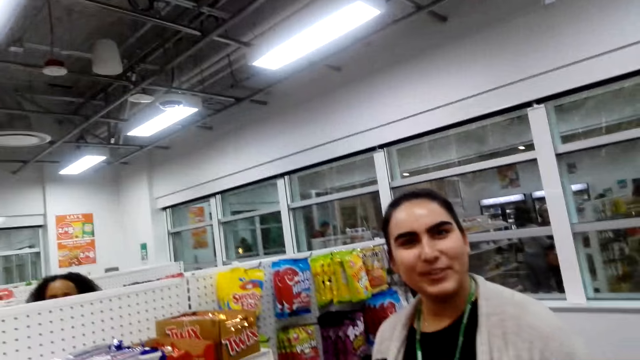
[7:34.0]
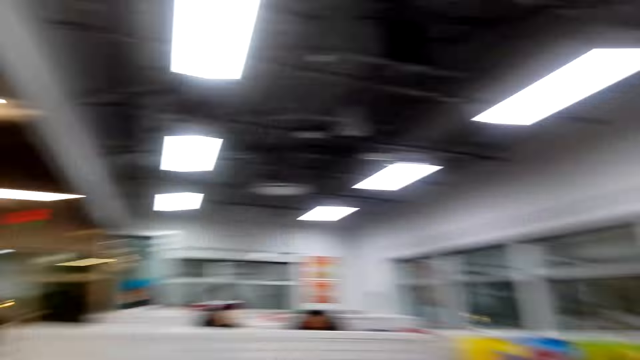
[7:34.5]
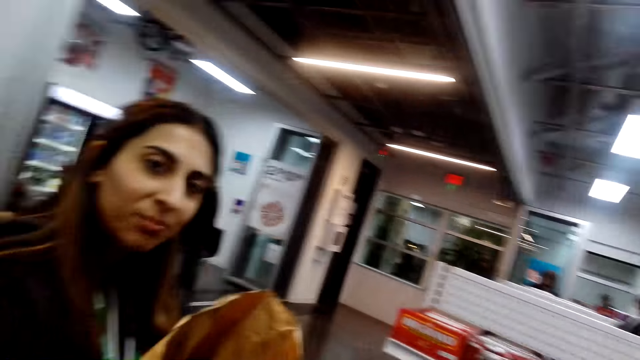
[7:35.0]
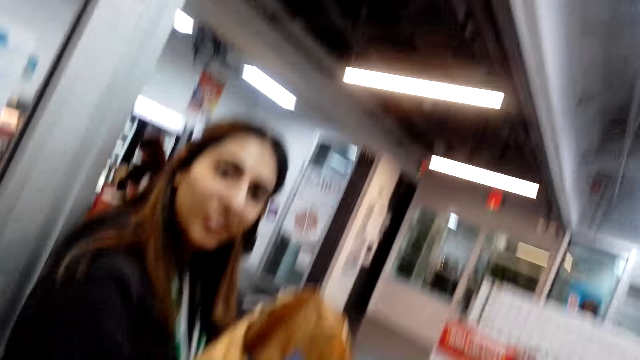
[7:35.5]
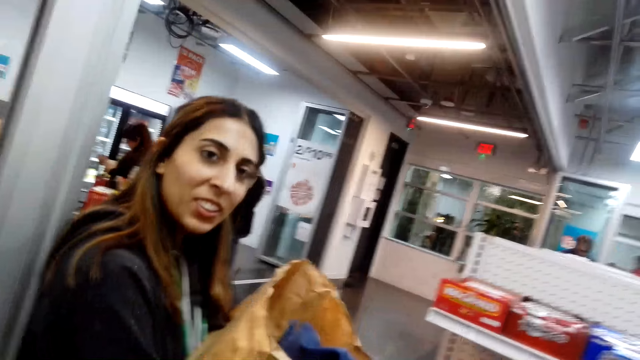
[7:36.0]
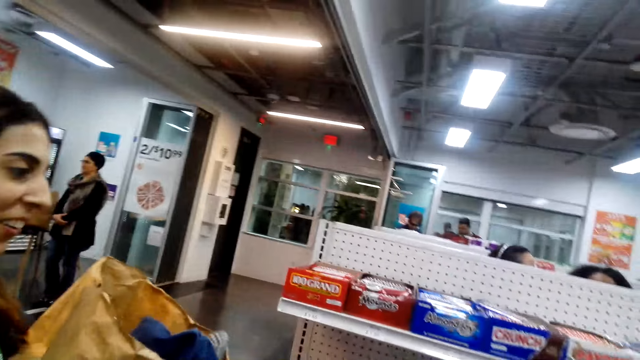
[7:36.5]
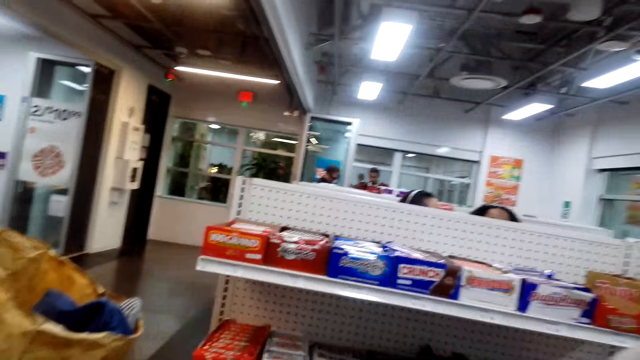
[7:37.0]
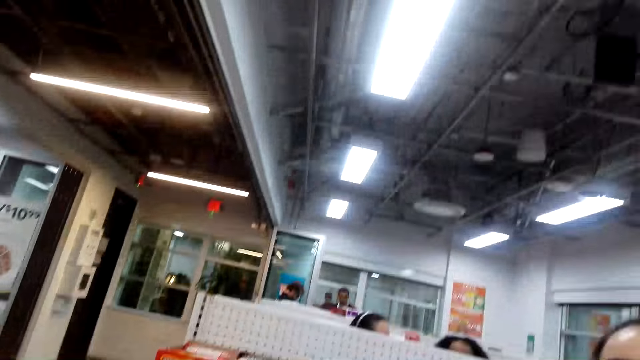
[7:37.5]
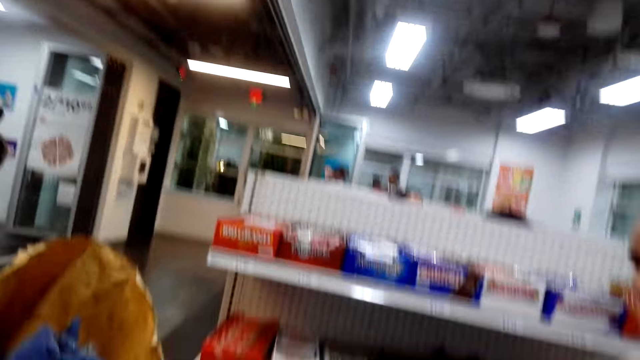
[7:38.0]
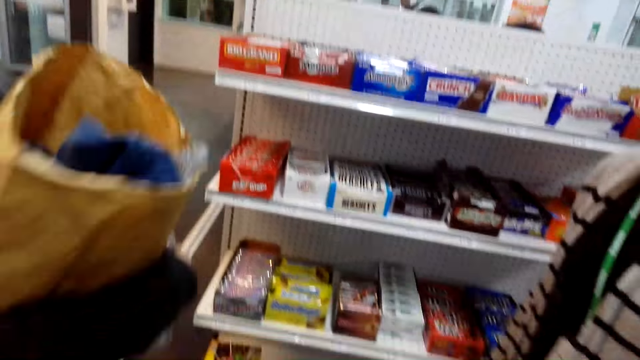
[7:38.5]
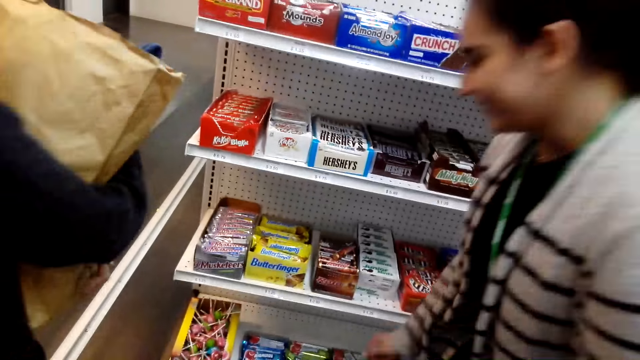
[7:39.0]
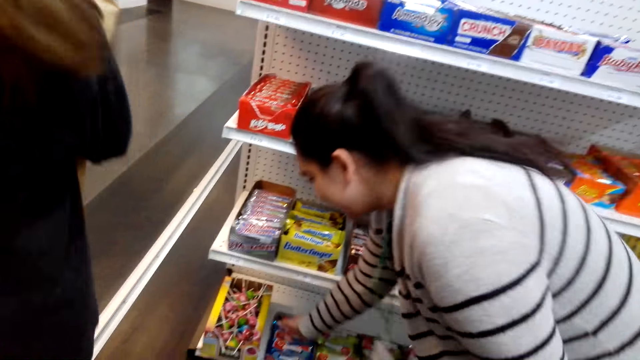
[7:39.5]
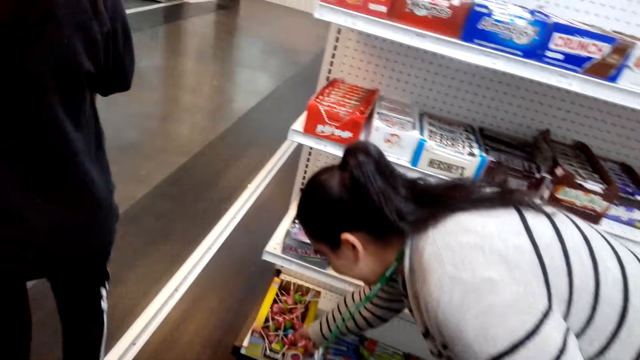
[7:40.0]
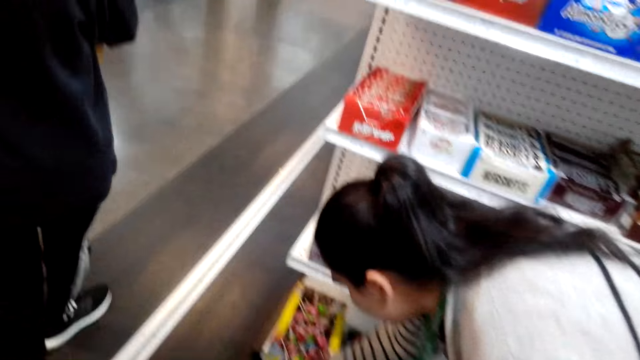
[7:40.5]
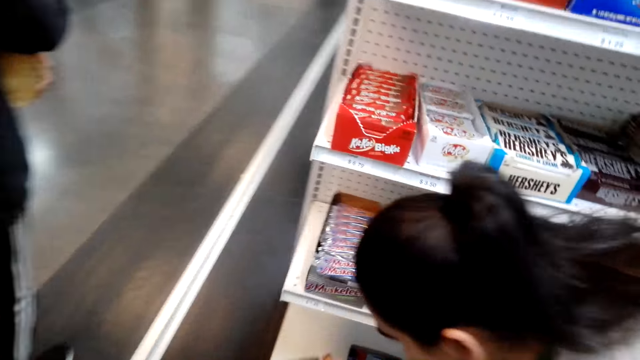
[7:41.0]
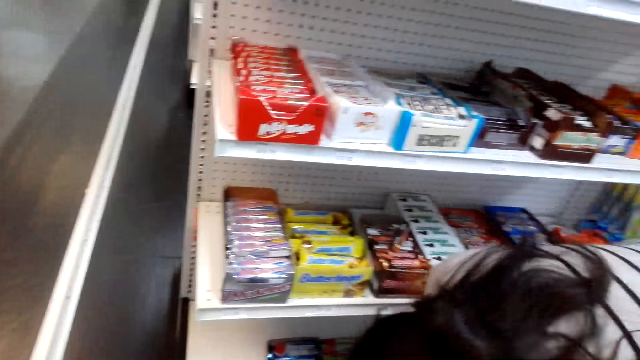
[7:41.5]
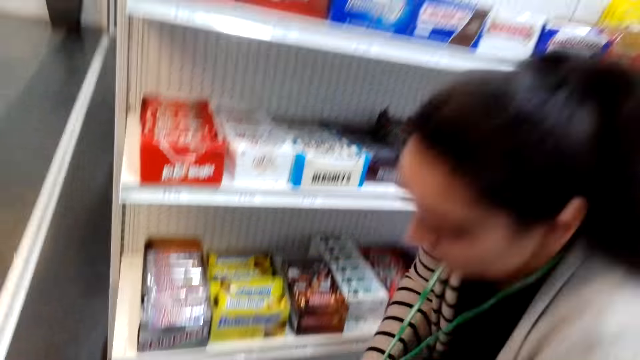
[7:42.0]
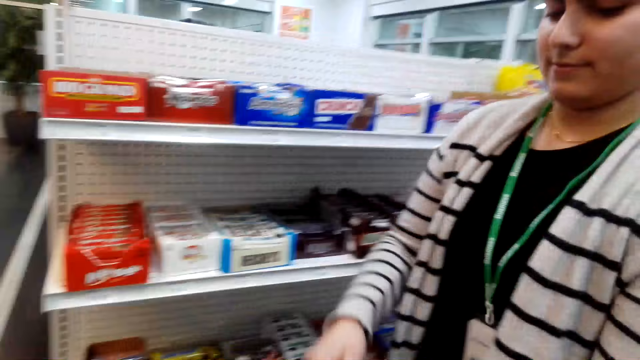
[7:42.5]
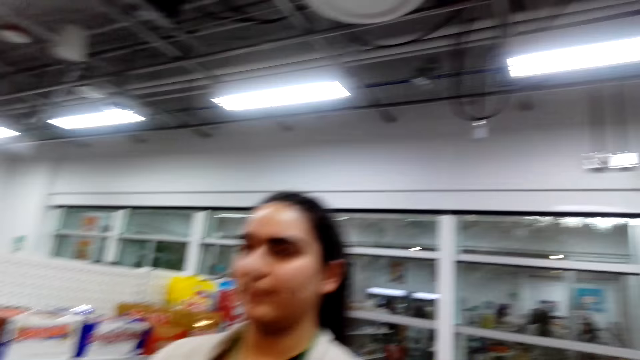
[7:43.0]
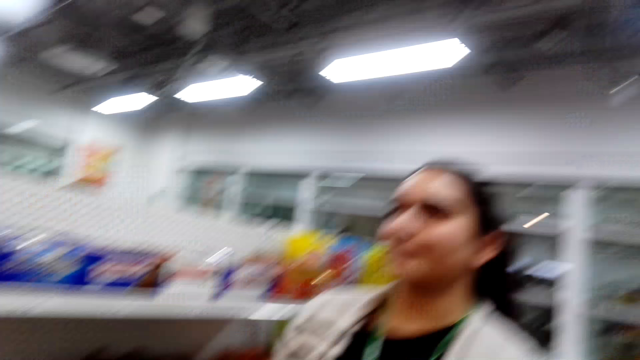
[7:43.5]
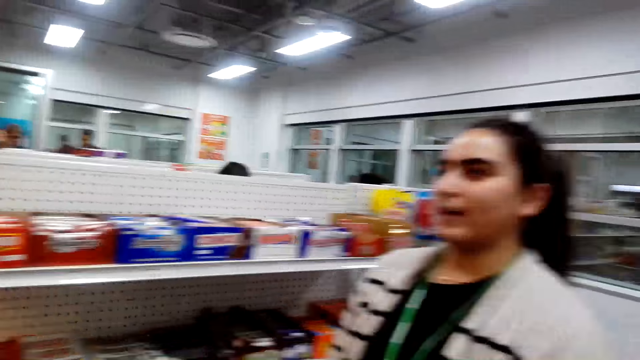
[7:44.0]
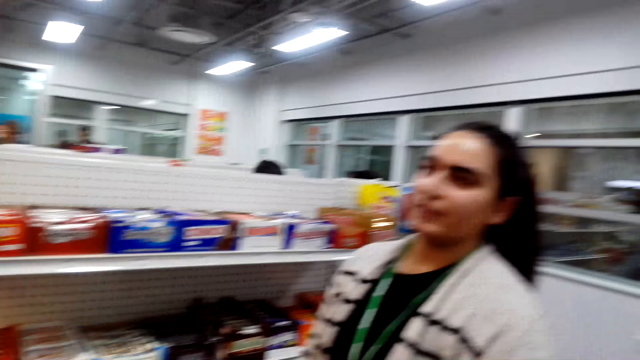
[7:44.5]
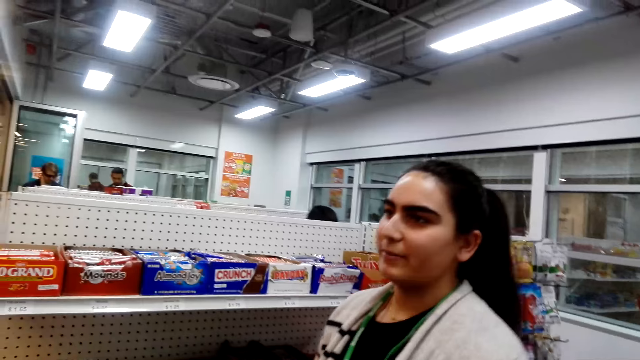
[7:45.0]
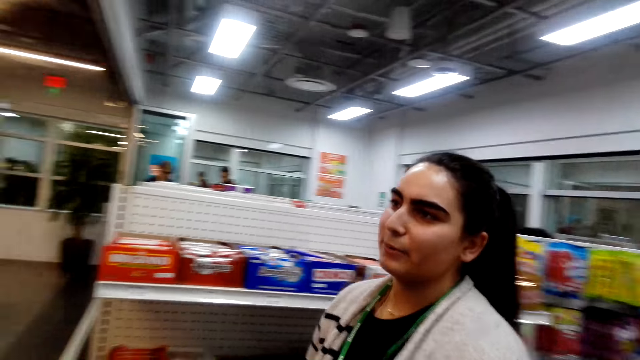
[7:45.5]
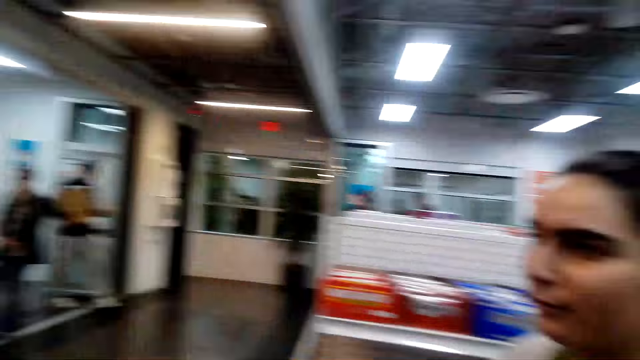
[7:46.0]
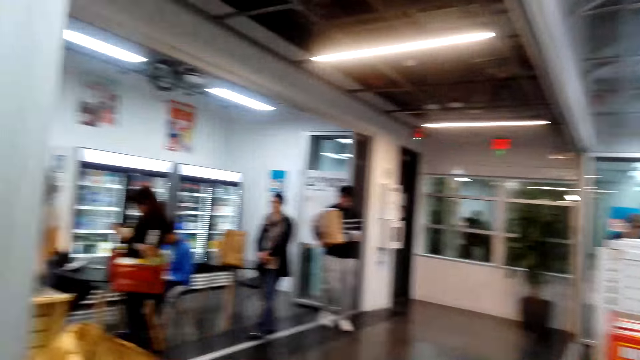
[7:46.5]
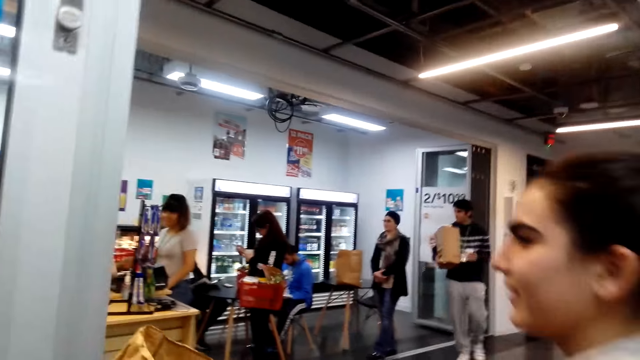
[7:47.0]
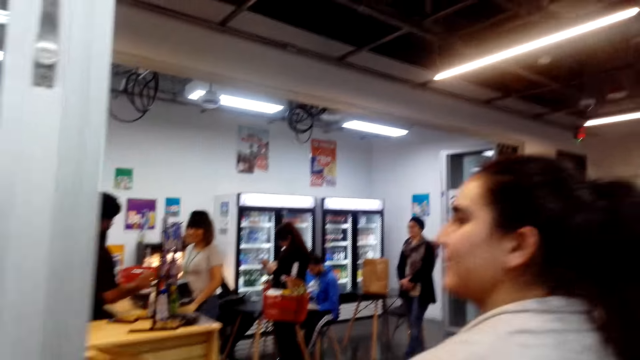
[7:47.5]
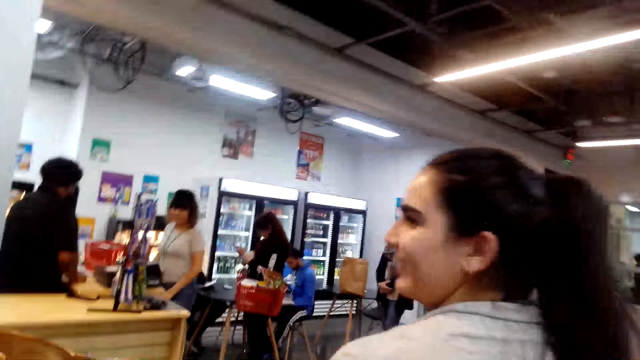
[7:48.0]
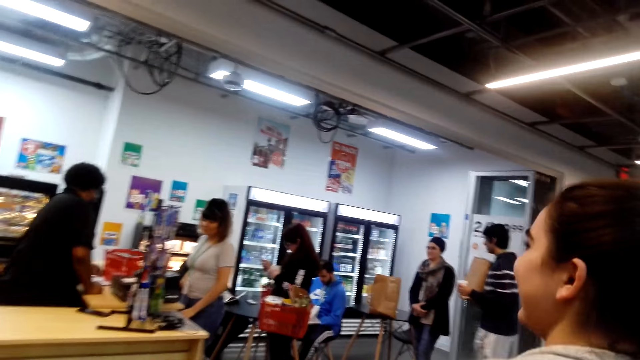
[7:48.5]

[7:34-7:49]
The camera wearer speaks. A lady walks in the supermarket. A woman takes a box of sweets from the shelf. The camera wearer interacts with the woman. The woman speaks to the camera wearer. The camera wearer walks in the supermarket. The woman walks in the supermarket.

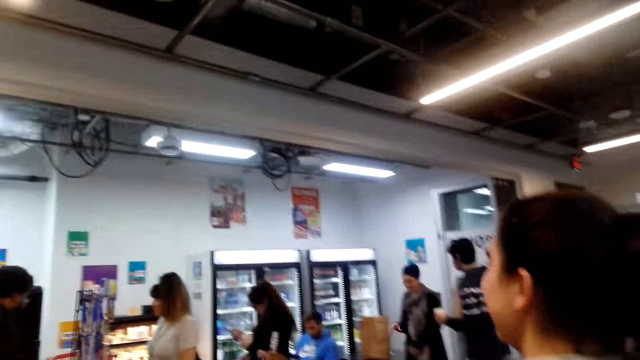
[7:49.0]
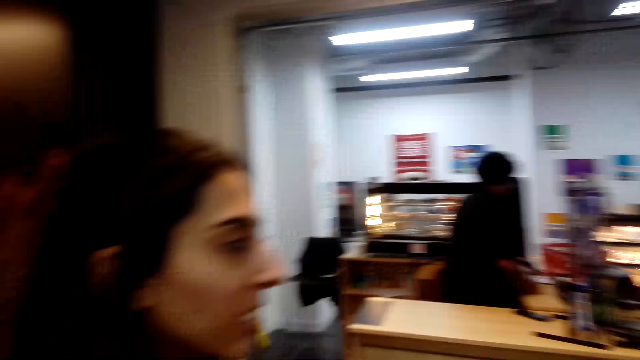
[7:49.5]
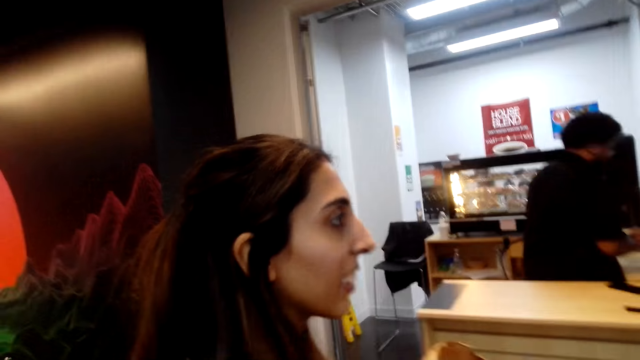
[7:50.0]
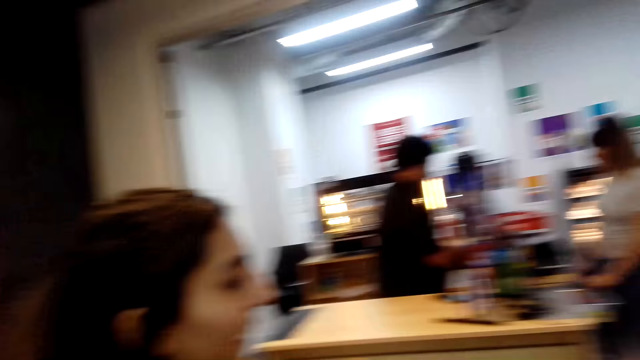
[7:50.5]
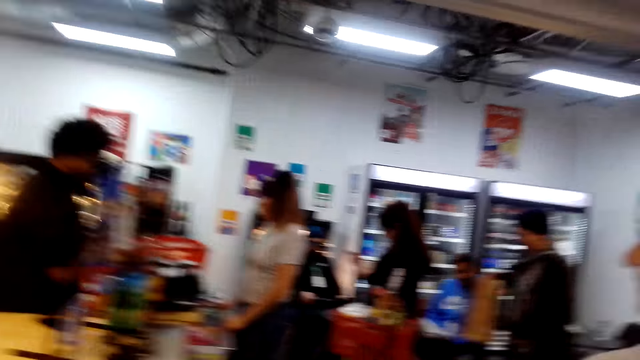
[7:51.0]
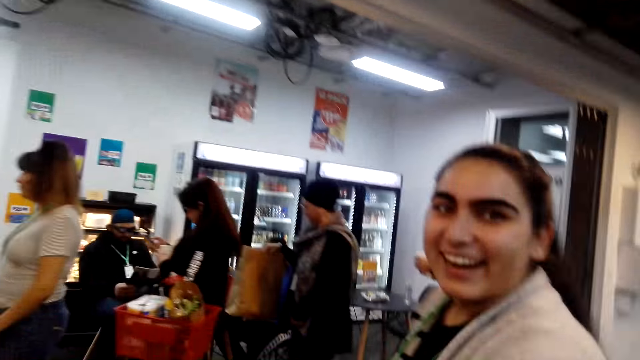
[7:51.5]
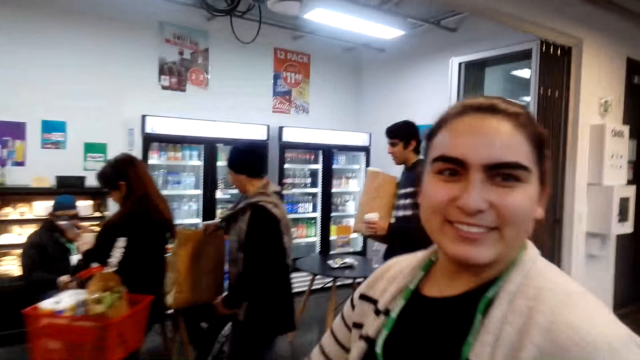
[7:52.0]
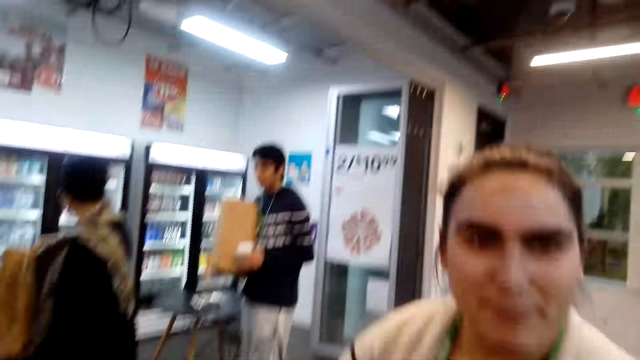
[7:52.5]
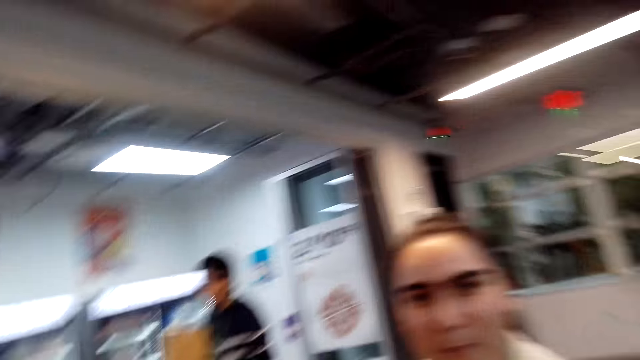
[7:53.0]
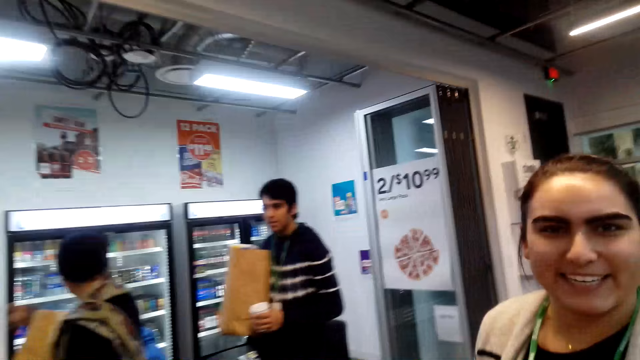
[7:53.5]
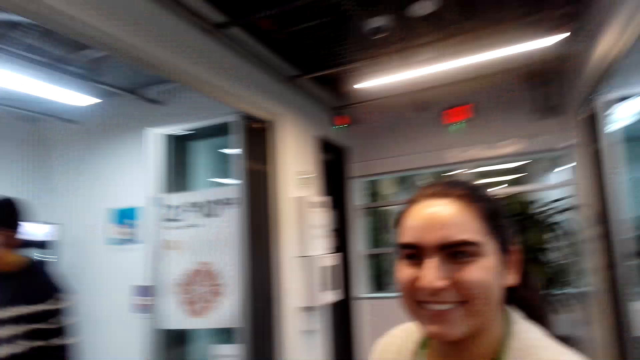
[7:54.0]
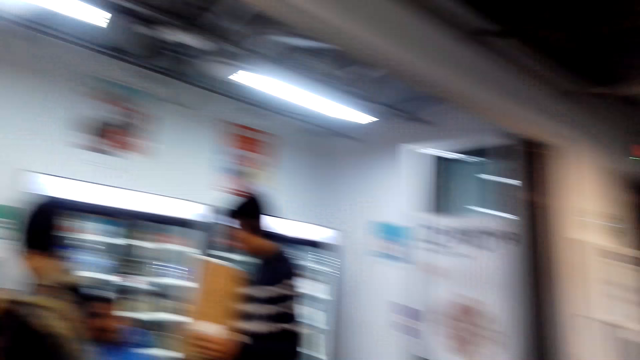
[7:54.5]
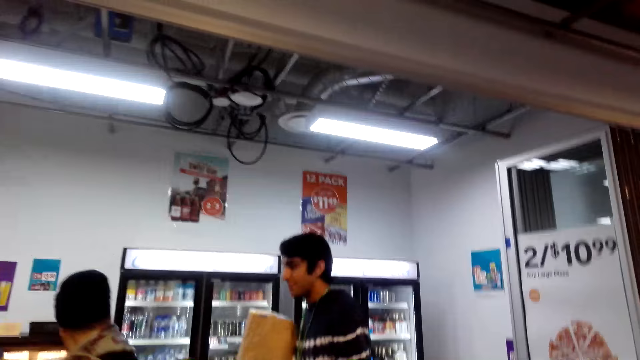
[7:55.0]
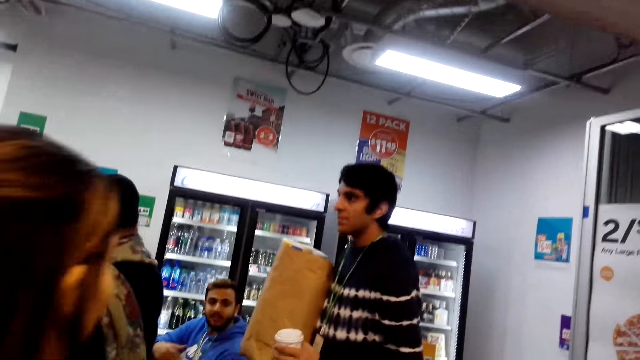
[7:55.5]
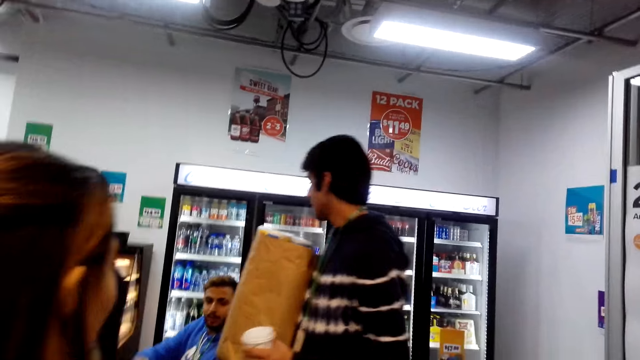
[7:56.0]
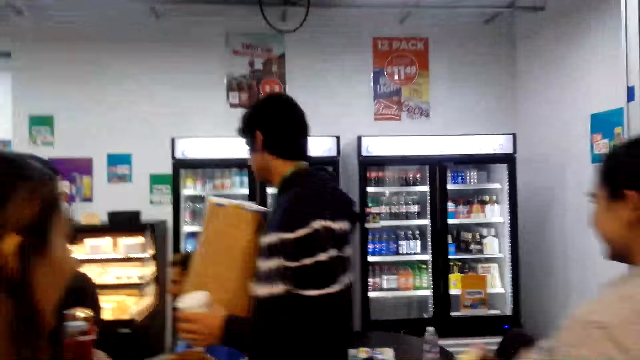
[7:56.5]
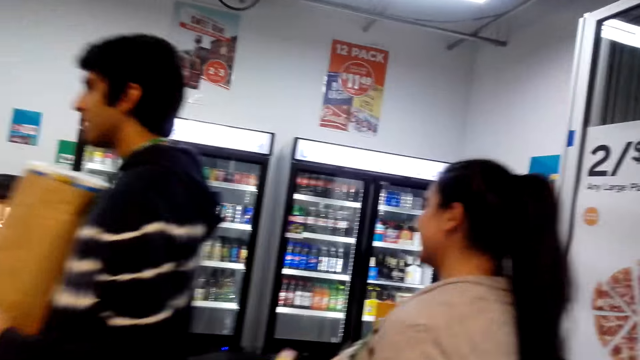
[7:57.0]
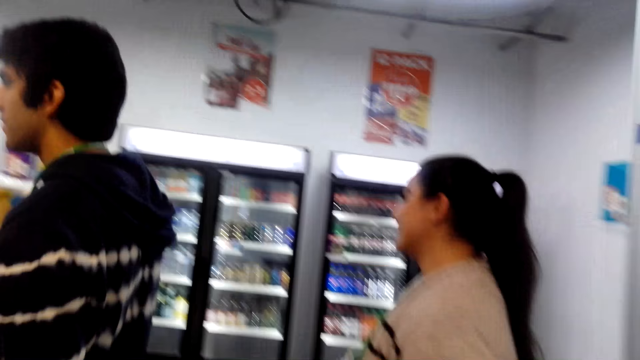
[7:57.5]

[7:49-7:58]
A woman speaks to another woman. The camera wearer speaks to the other woman. The first woman speaks to the camera wearer. The camera wearer speaks to the other woman.
